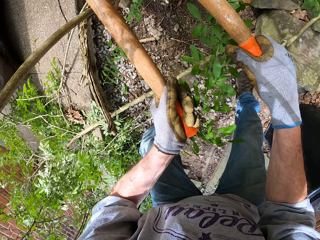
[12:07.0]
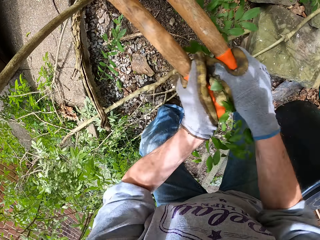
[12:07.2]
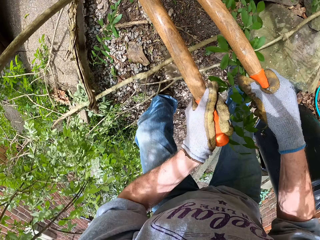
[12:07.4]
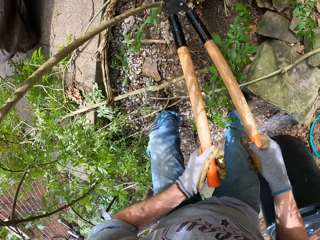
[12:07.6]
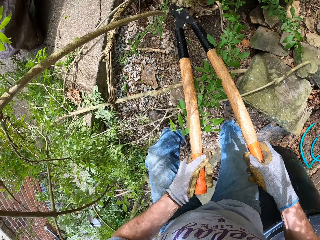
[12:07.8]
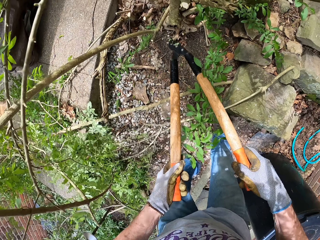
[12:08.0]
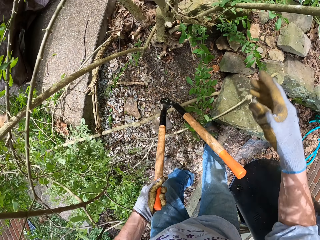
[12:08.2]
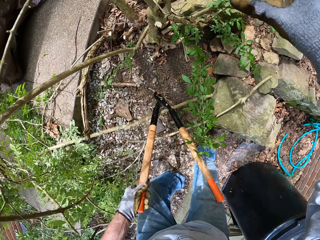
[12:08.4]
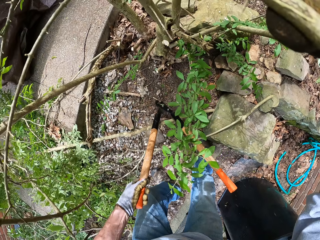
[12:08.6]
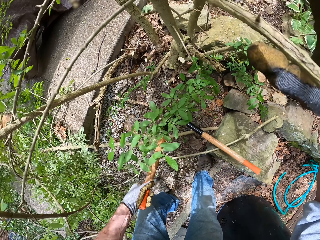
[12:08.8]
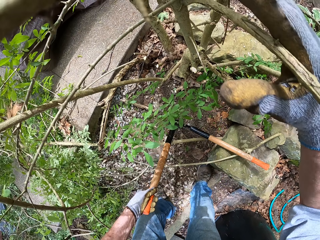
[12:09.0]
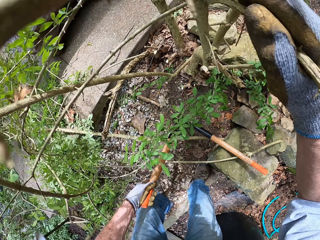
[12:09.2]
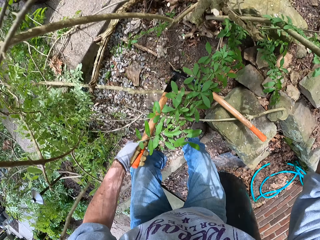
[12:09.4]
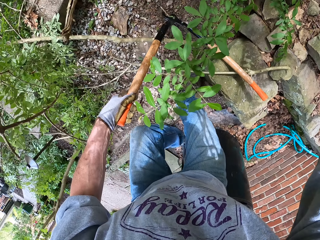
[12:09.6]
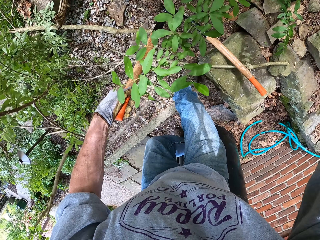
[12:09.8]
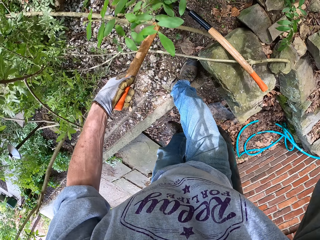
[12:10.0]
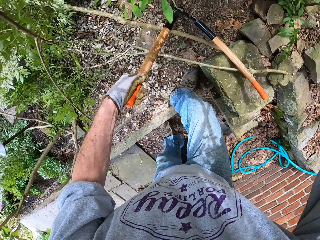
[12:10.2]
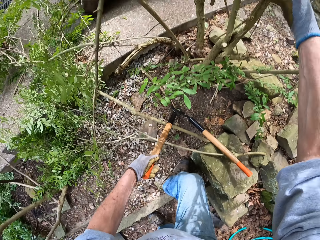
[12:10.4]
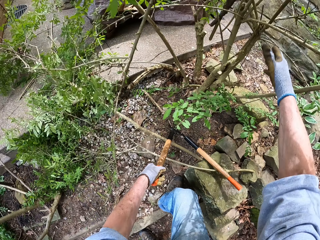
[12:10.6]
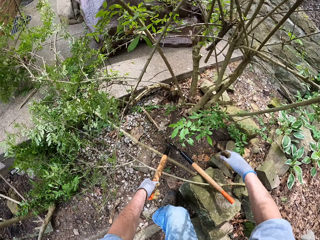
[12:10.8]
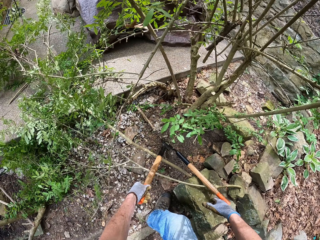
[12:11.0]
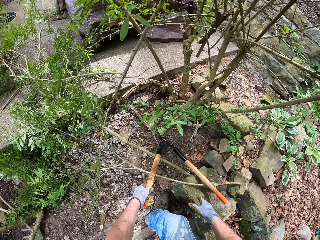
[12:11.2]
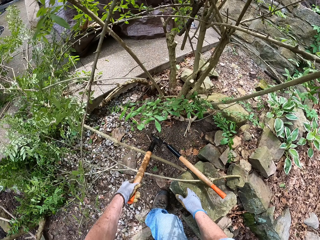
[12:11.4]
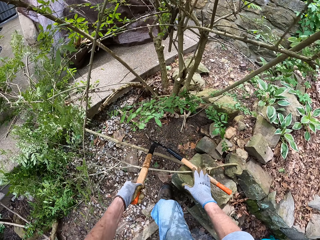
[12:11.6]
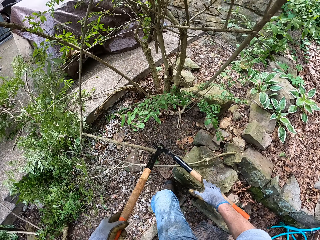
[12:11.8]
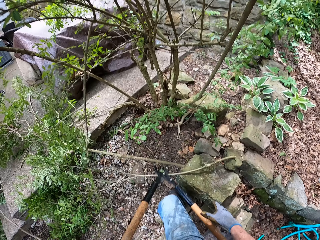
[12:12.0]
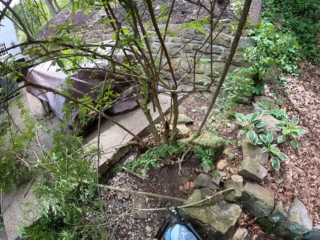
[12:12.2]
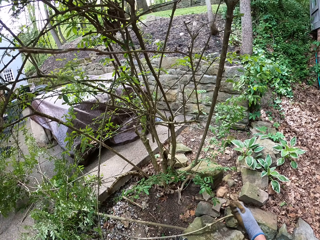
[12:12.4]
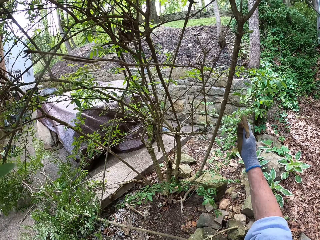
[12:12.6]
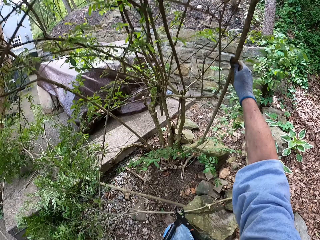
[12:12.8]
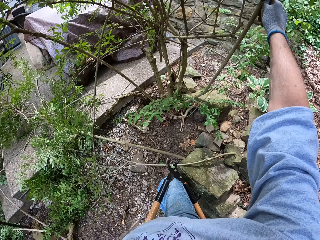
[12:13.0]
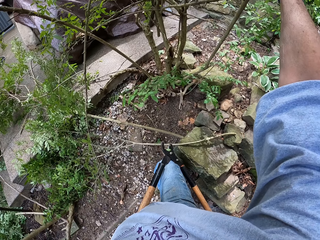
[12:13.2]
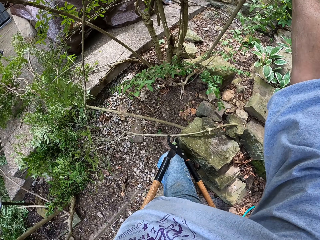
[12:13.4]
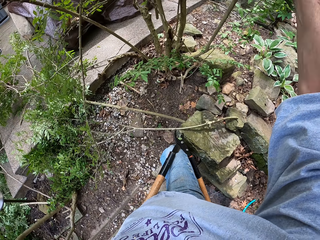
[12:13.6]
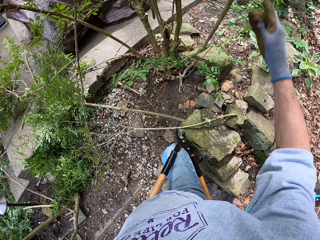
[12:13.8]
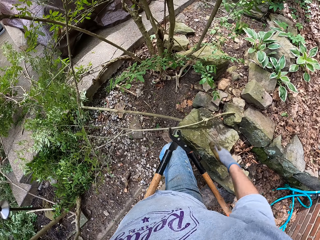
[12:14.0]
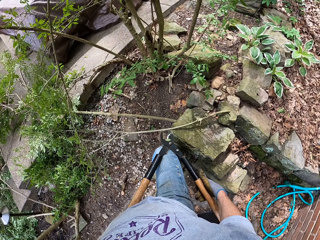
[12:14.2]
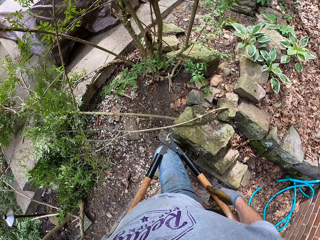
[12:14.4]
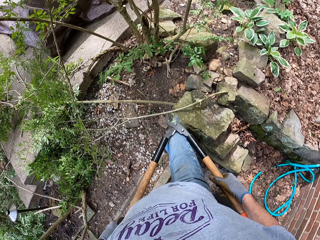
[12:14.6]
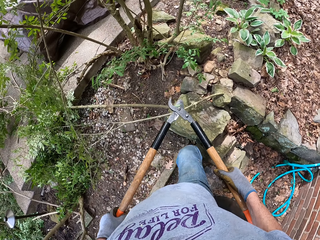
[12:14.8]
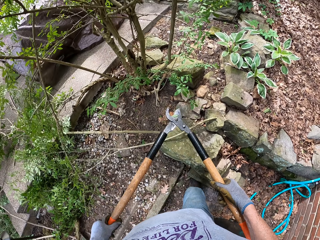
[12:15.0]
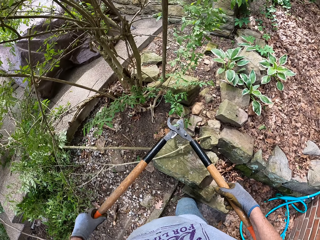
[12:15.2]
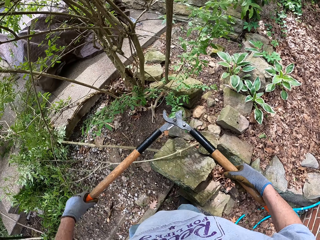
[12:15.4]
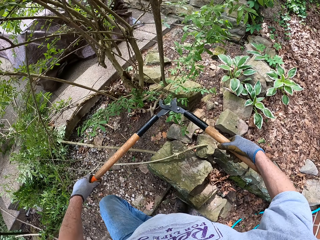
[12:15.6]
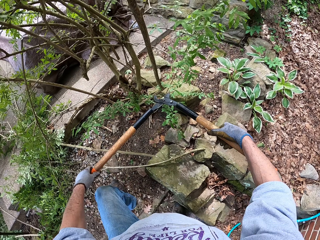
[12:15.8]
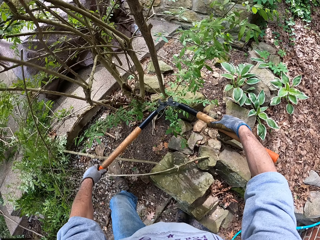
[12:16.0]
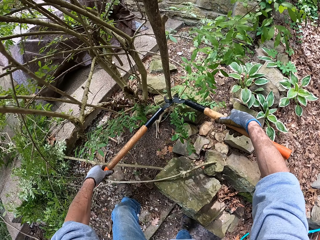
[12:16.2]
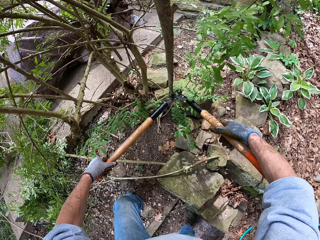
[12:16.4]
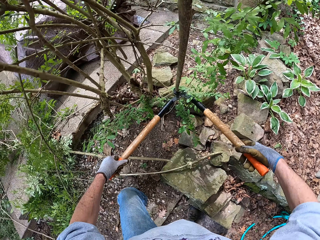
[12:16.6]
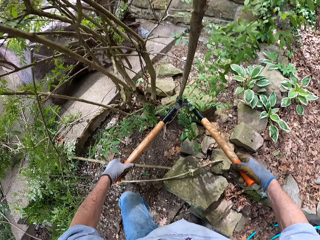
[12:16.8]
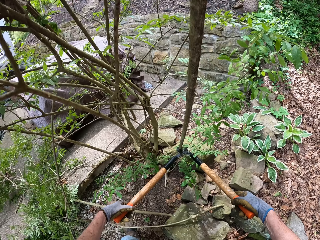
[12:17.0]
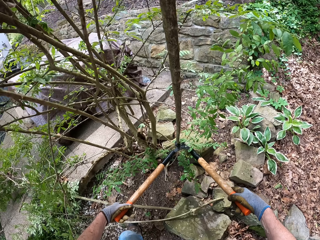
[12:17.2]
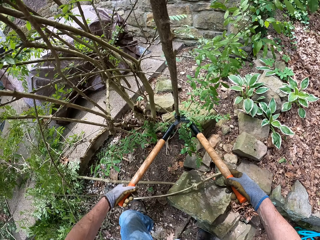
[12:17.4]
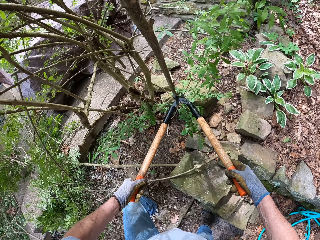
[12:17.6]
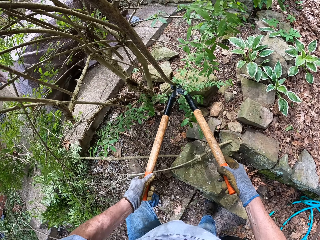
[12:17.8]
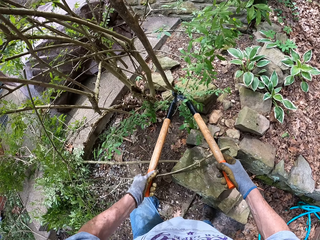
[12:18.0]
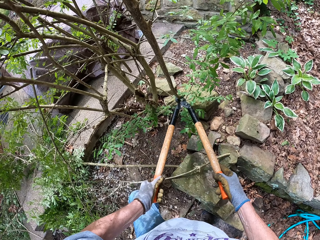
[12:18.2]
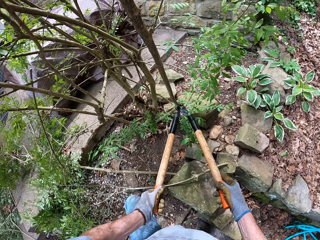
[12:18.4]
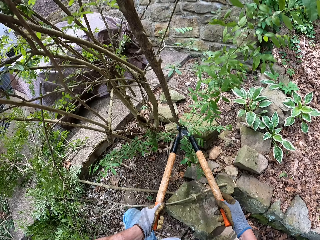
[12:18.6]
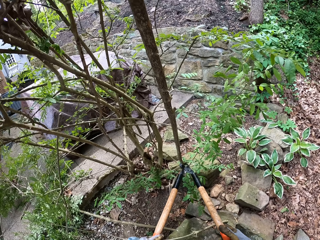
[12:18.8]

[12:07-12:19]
The camera wearer holds a branch above his head with his right hand. He pulls a branch. He holds the lopper with his two hands. He holds another branch in front of him with his right hand. He holds the lopper with his two hands. He cuts the branch with the lopper.

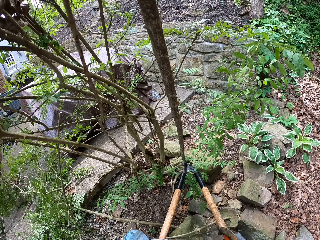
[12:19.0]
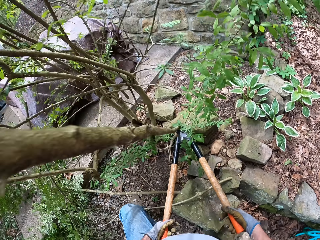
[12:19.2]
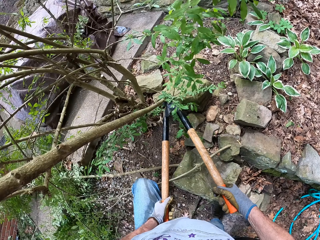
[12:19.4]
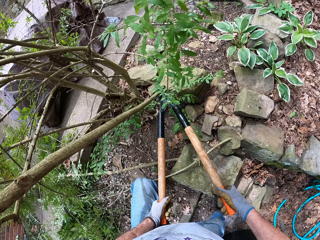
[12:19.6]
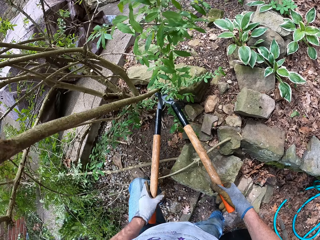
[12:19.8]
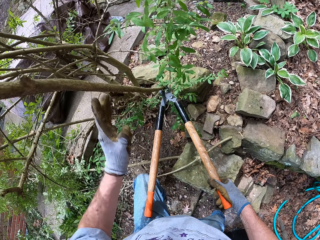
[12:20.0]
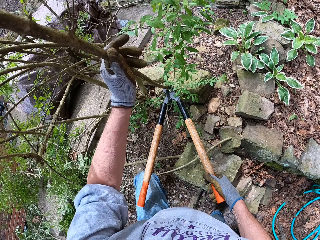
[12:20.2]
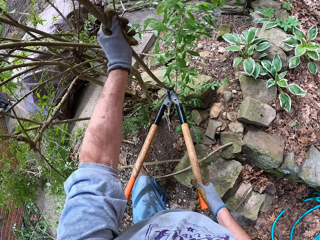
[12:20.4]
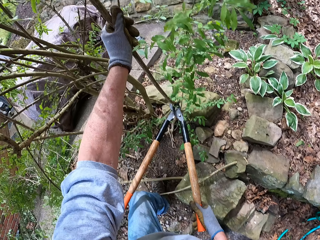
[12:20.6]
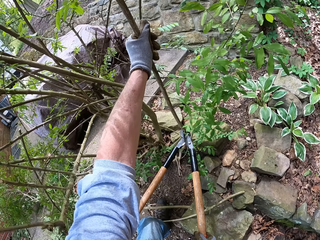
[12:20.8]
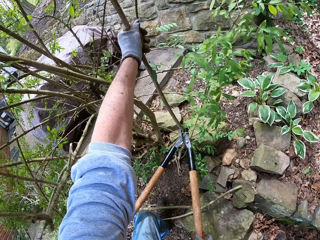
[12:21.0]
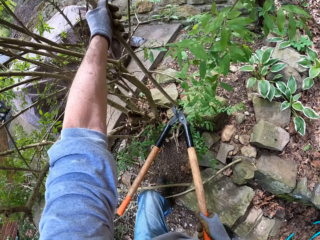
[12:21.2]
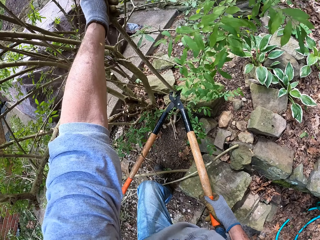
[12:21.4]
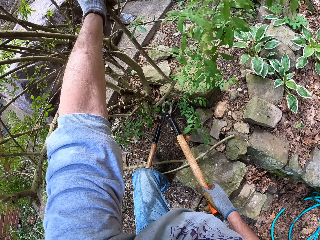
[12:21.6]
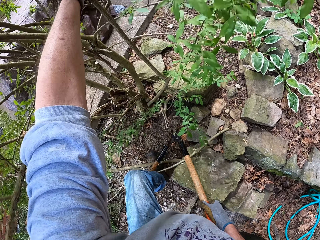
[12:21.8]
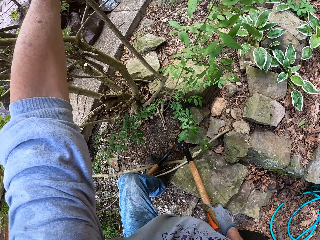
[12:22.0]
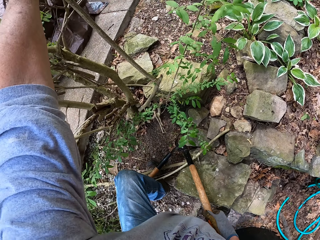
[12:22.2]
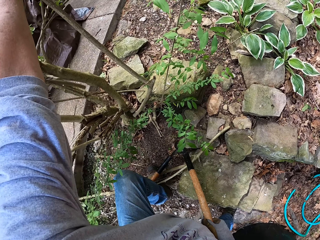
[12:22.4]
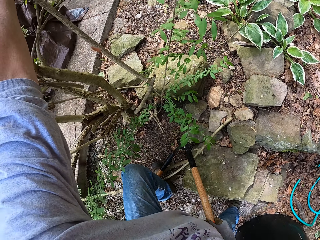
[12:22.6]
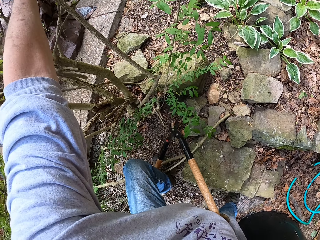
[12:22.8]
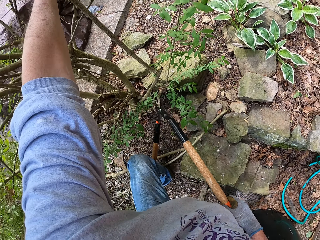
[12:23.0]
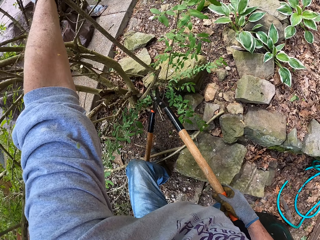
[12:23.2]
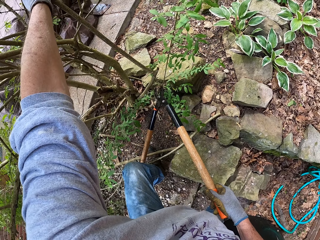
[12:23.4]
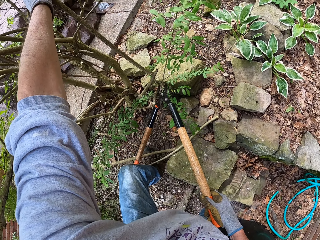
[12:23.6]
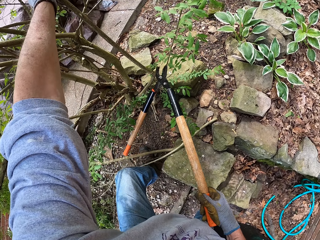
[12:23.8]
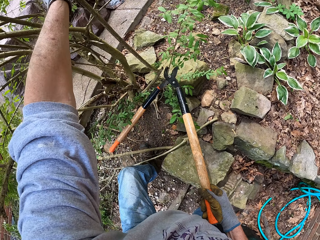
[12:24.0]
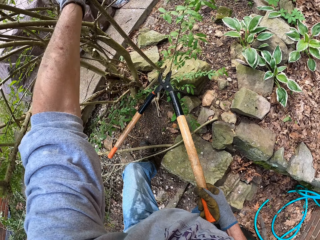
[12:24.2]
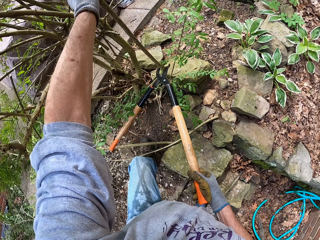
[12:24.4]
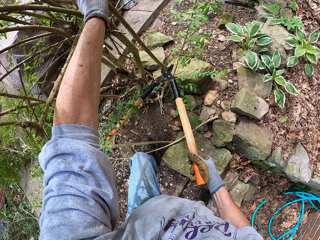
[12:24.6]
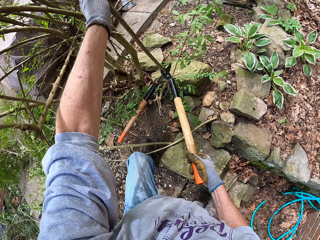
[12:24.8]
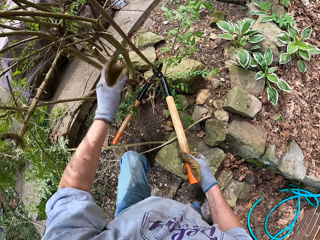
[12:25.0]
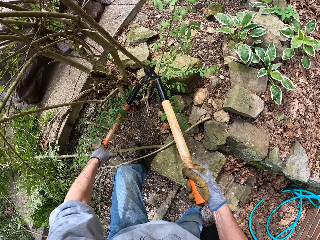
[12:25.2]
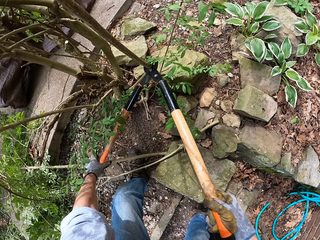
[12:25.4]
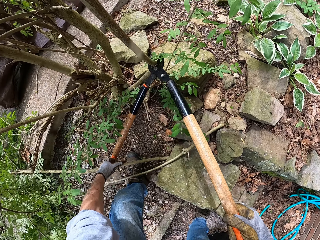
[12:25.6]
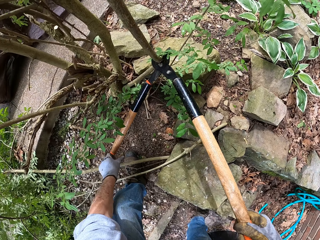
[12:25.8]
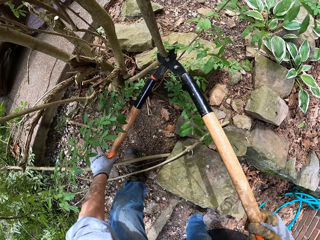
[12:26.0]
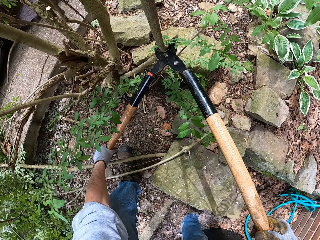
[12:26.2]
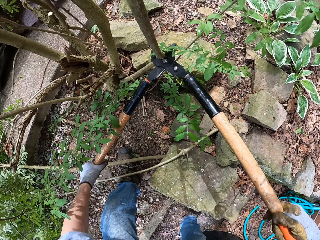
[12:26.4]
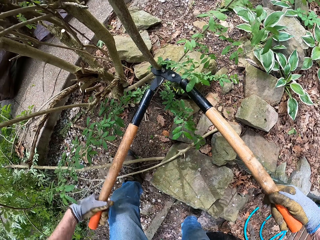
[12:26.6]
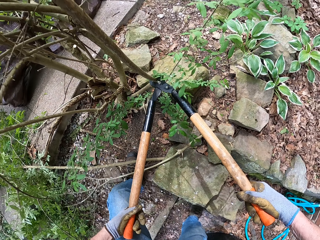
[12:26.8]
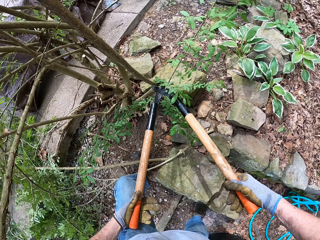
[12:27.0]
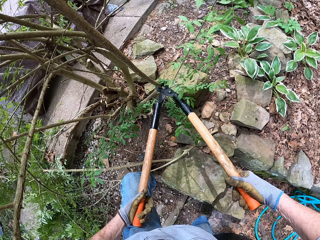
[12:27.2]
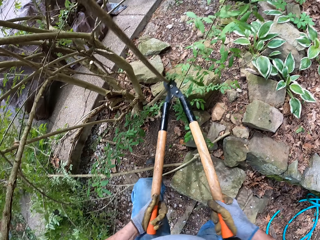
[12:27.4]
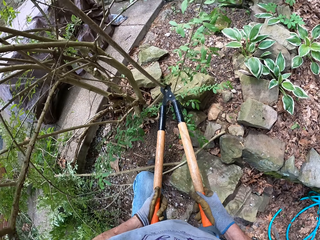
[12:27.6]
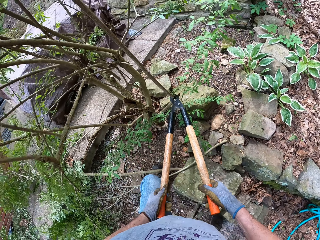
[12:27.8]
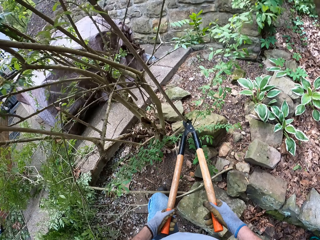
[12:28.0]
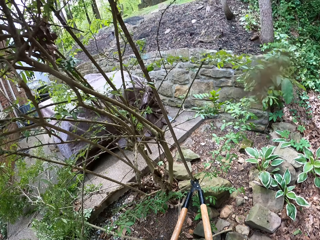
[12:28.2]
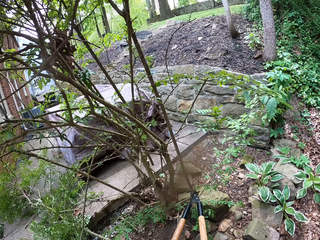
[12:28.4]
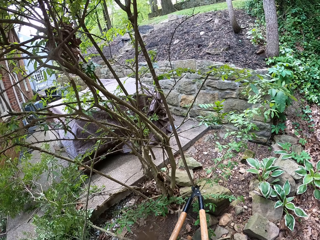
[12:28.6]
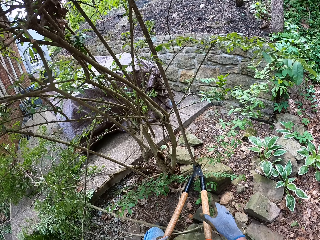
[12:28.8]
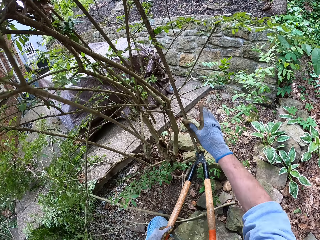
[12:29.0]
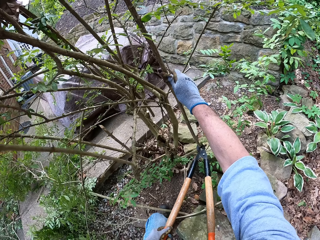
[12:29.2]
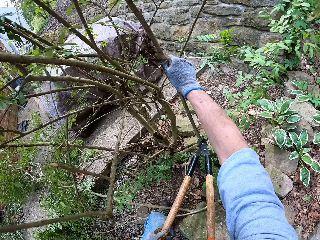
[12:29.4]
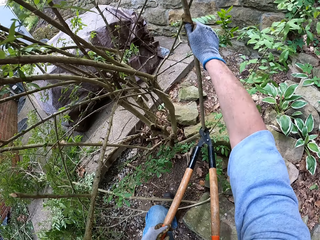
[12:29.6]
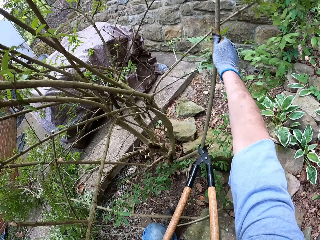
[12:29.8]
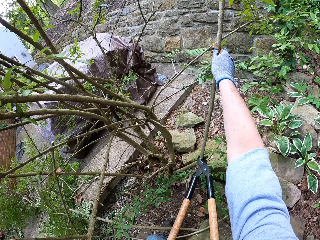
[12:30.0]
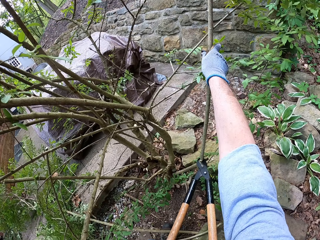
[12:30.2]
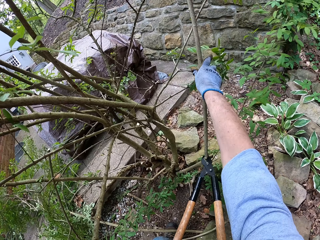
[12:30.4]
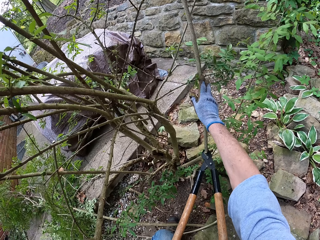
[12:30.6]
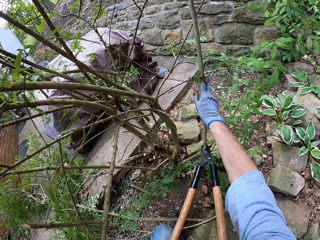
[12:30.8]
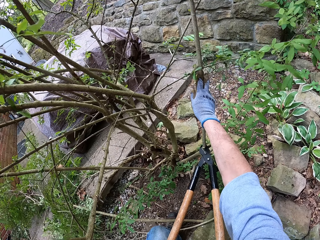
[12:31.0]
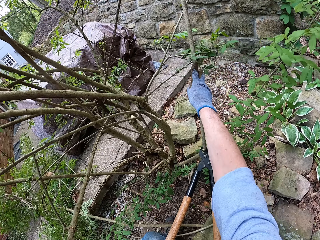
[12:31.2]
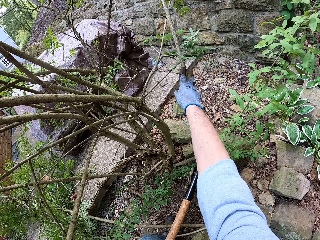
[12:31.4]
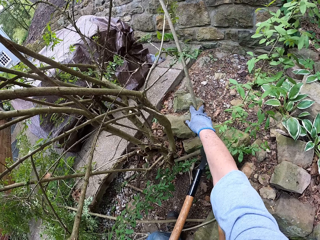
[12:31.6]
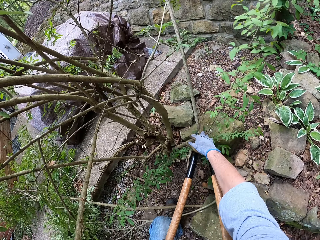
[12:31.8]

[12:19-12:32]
The camera wearer pulls a branch. He bends the branch with his left hand. He cuts the branch with the lopper. He bends the branch with his left hand. He pulls the branch.
